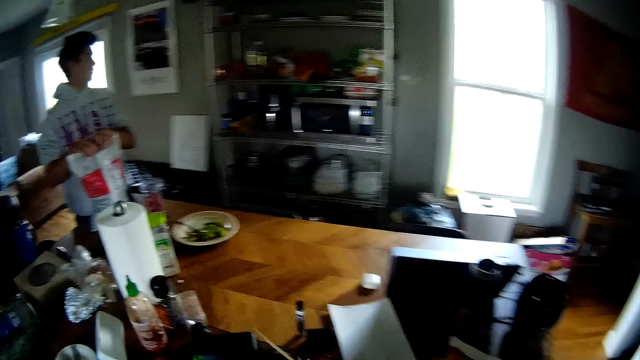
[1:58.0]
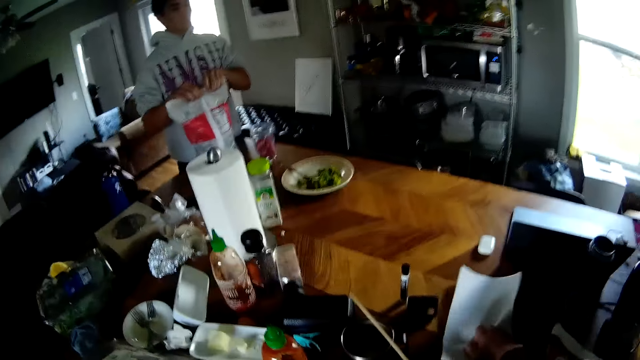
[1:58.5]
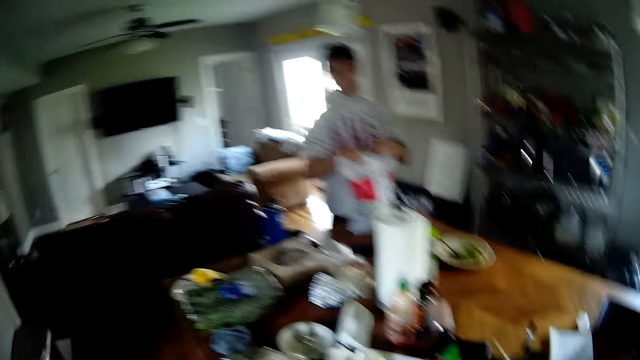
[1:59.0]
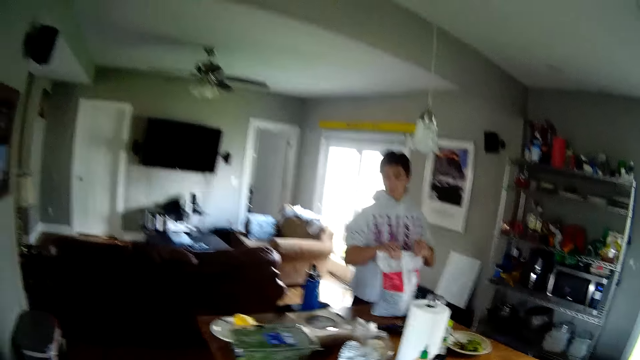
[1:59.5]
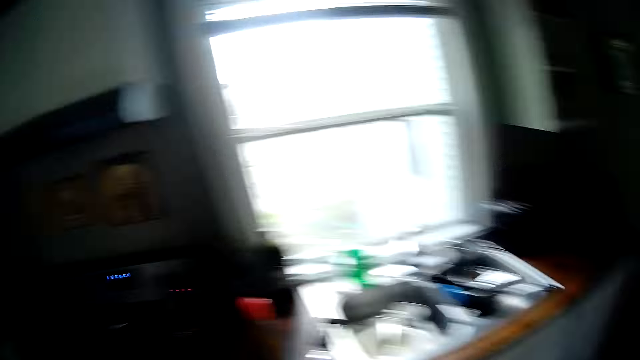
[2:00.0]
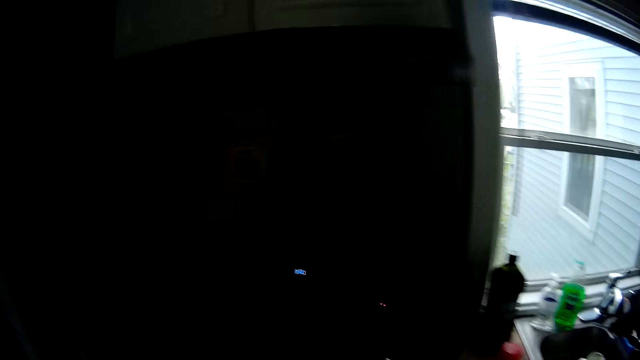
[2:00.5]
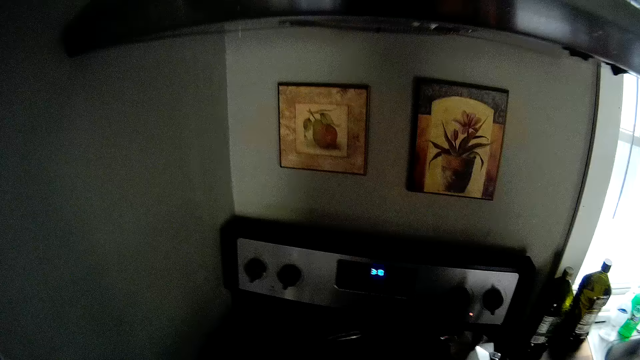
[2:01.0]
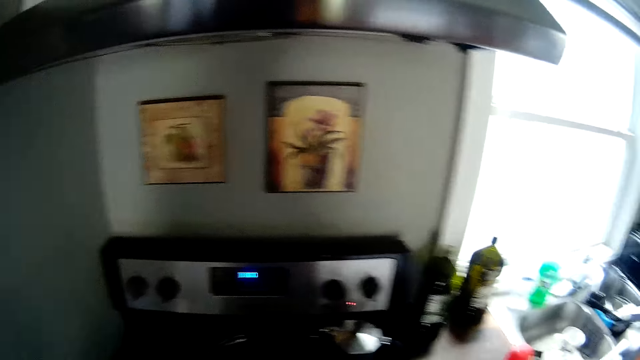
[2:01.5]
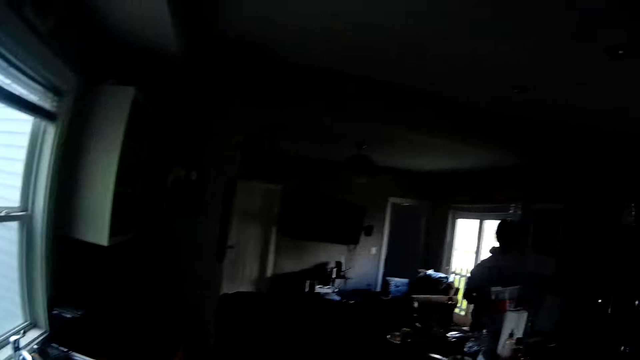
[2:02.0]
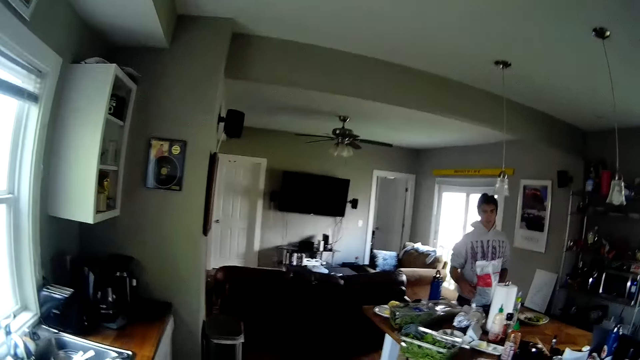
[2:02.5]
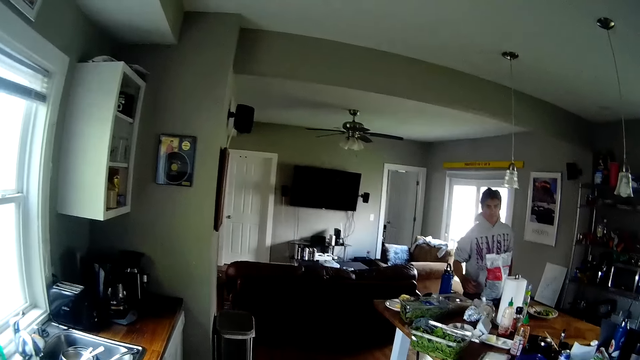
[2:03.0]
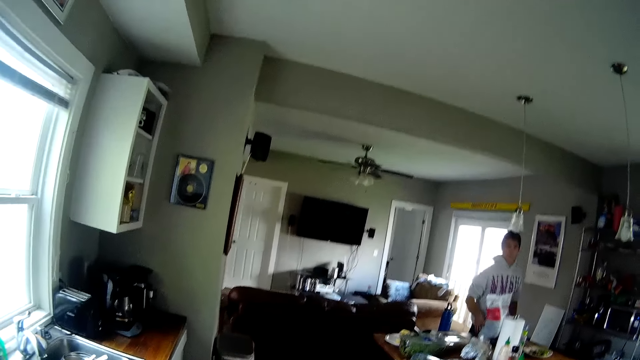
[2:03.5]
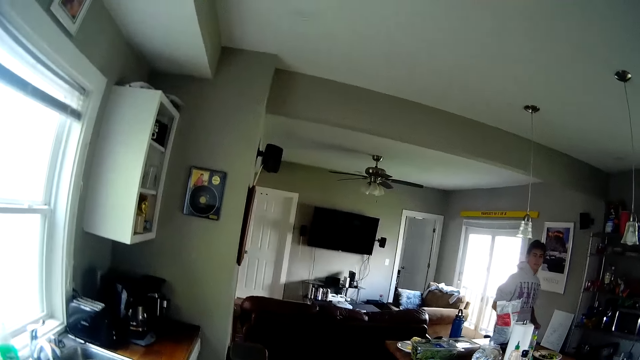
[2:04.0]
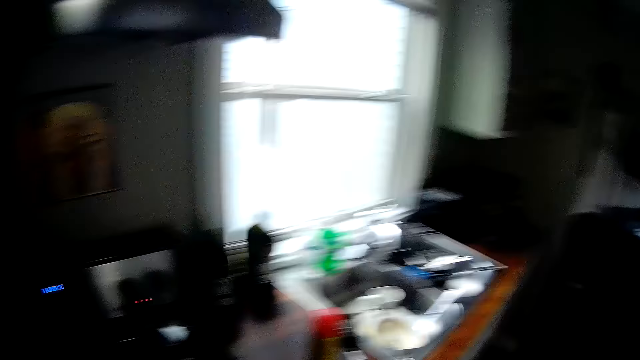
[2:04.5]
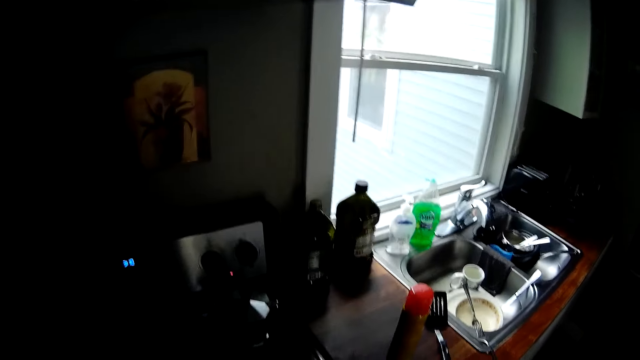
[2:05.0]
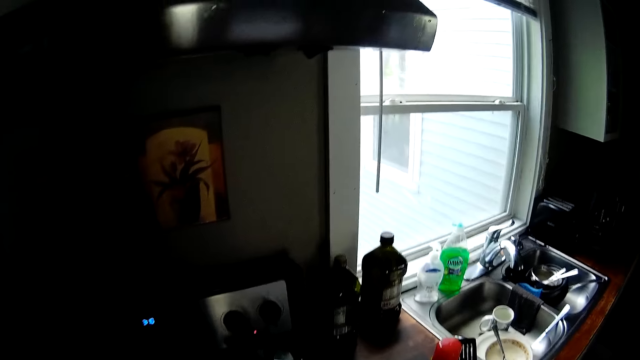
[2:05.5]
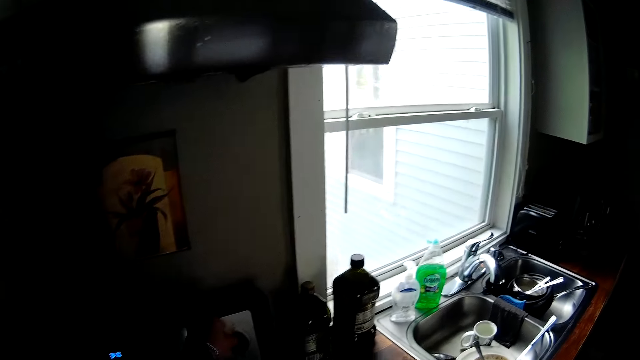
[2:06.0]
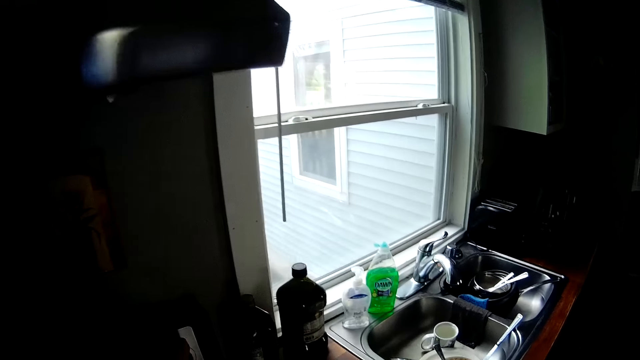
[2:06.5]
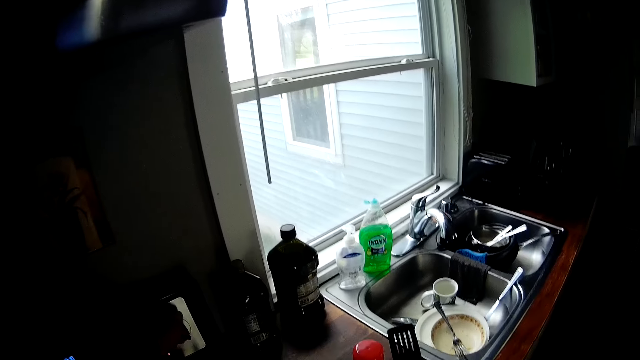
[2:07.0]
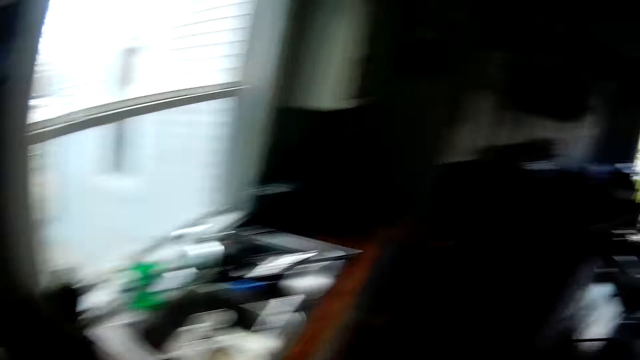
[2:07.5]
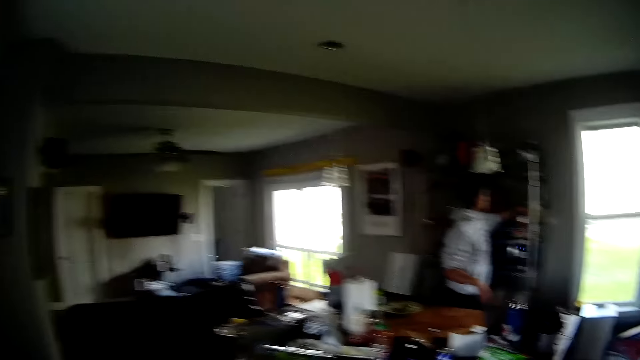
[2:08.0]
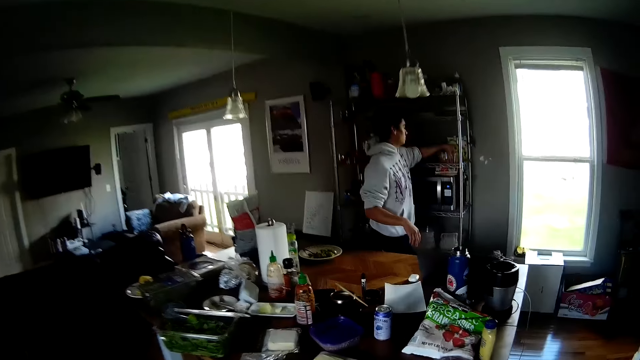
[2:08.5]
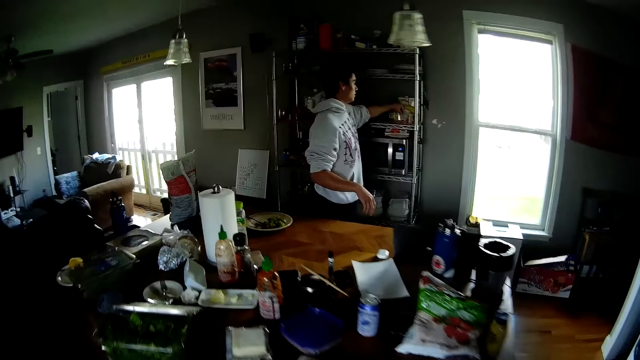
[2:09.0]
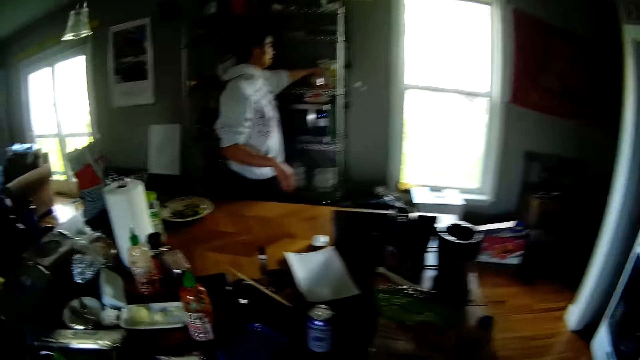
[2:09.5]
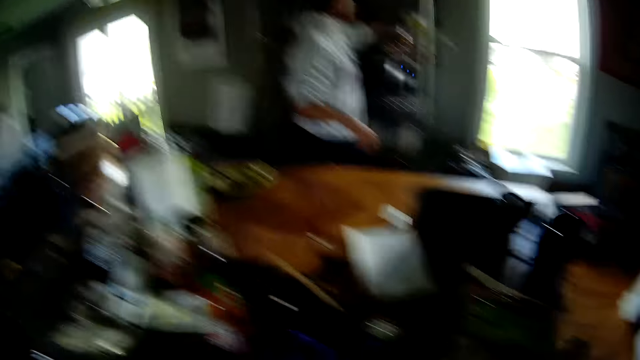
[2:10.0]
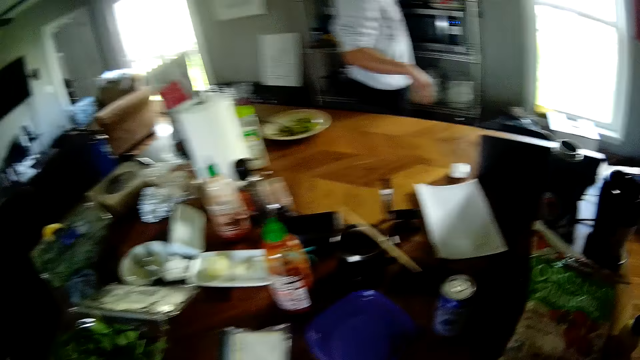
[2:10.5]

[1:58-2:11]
The camera wearer walks inside the house. The man removes his hands from the pack of strawberry on the dining table. The camera wearer turns the knob of a stove with his left hand. He converses with the man.

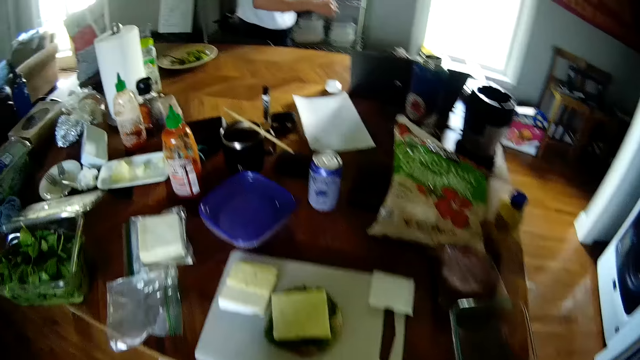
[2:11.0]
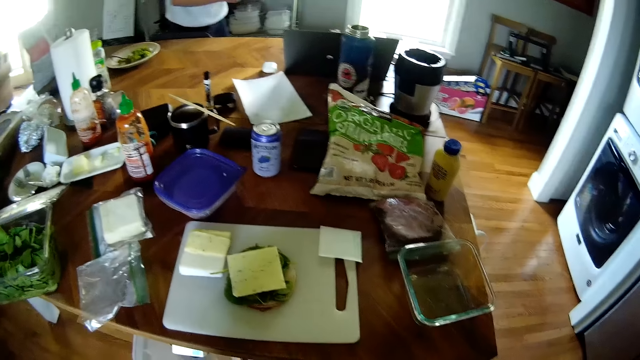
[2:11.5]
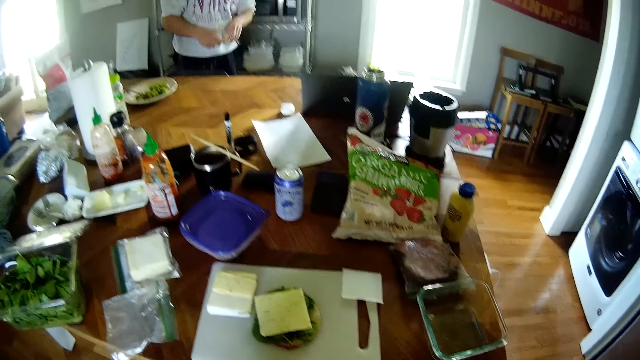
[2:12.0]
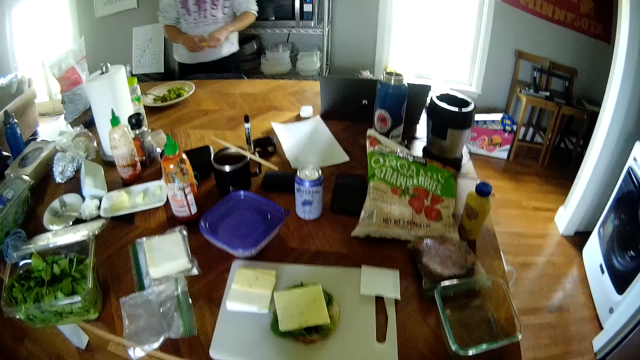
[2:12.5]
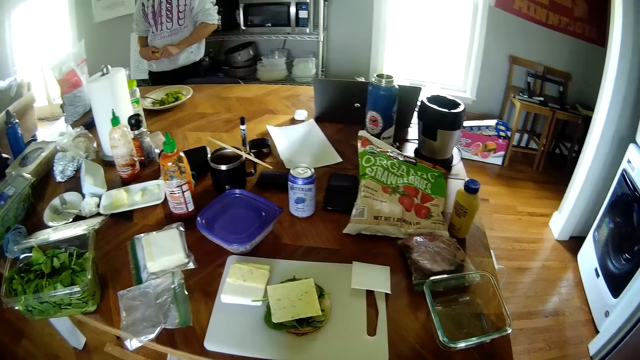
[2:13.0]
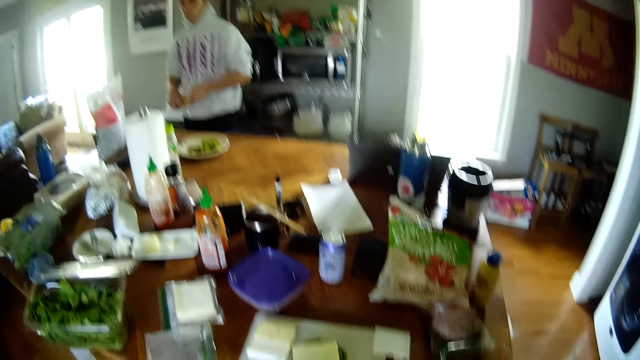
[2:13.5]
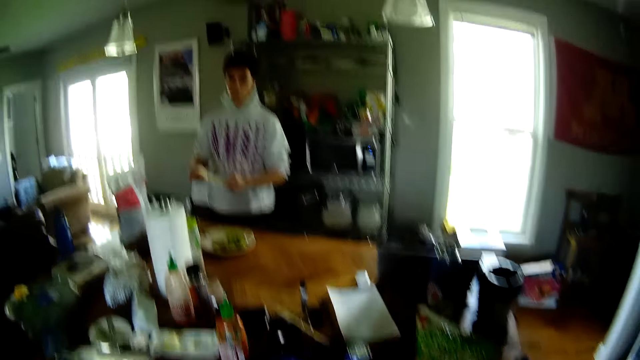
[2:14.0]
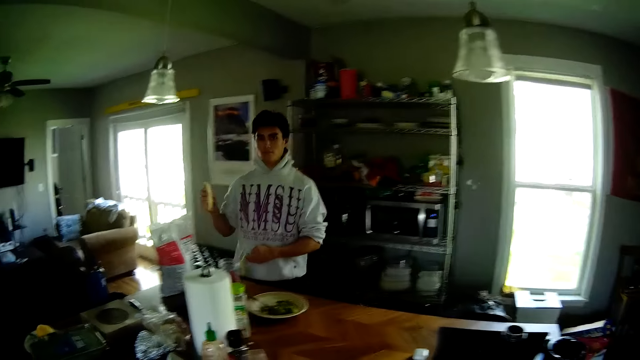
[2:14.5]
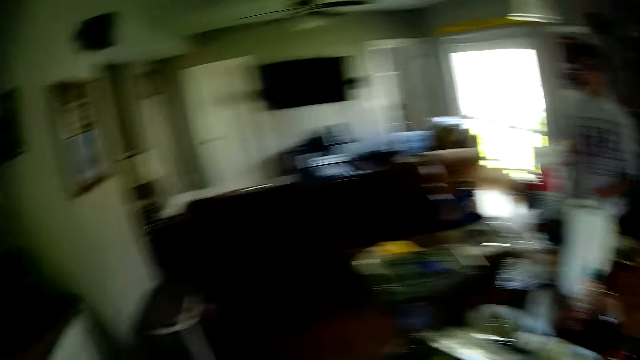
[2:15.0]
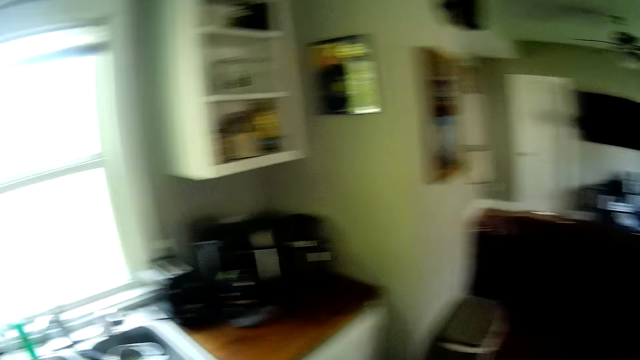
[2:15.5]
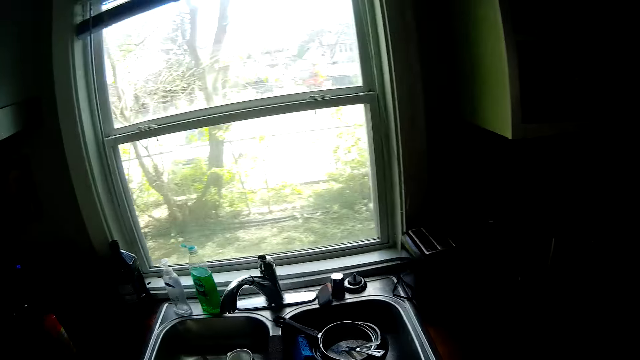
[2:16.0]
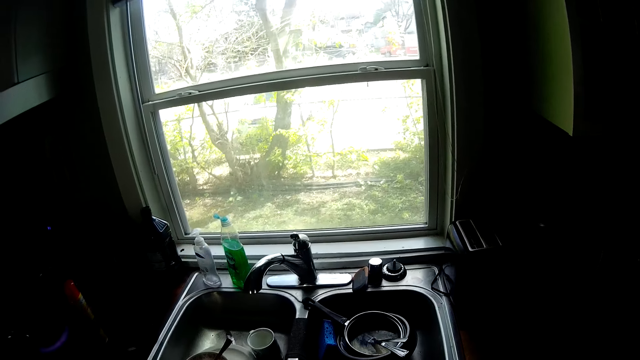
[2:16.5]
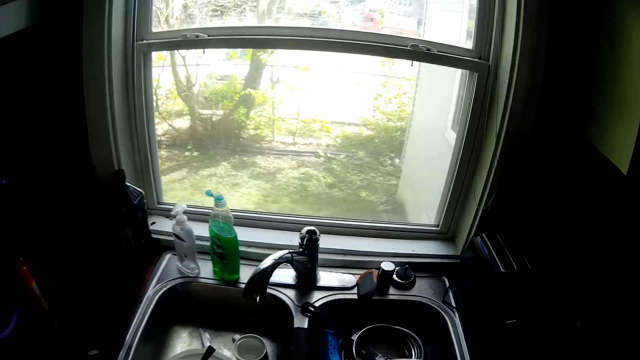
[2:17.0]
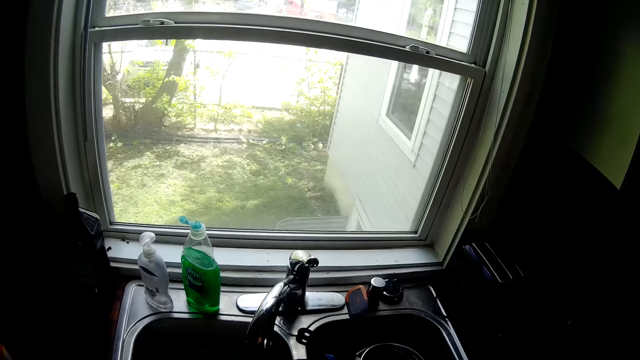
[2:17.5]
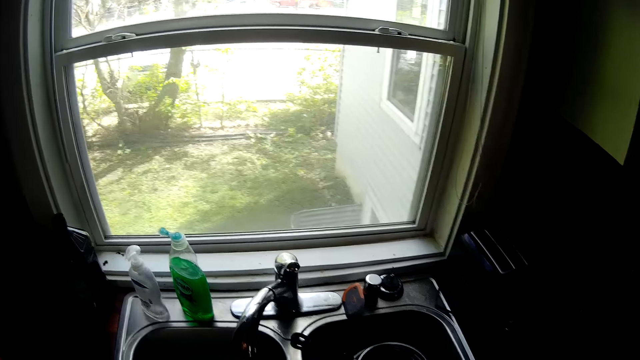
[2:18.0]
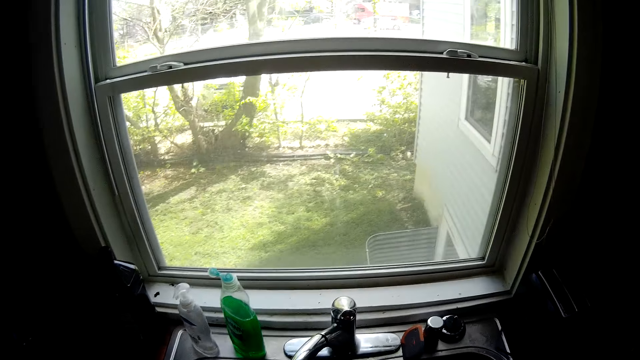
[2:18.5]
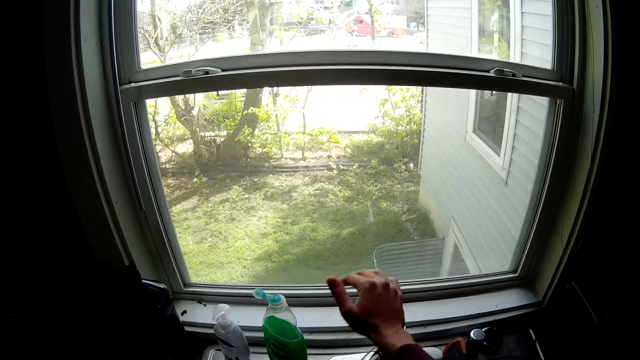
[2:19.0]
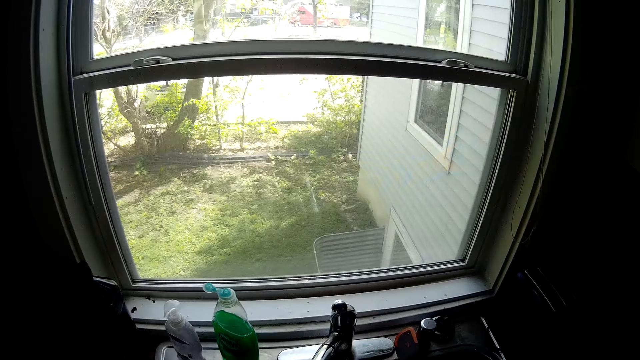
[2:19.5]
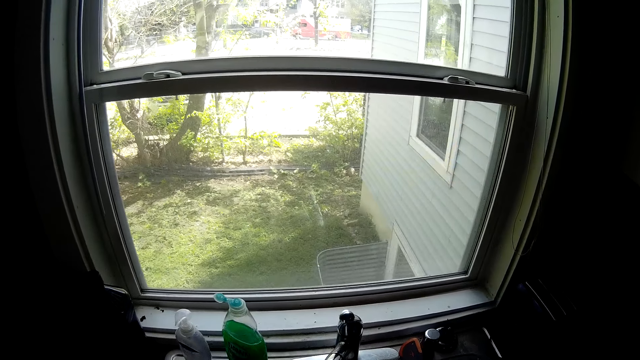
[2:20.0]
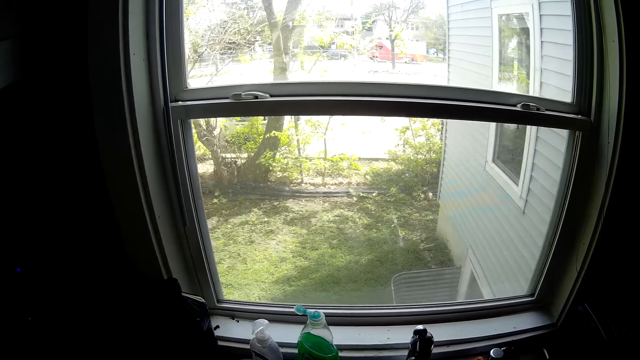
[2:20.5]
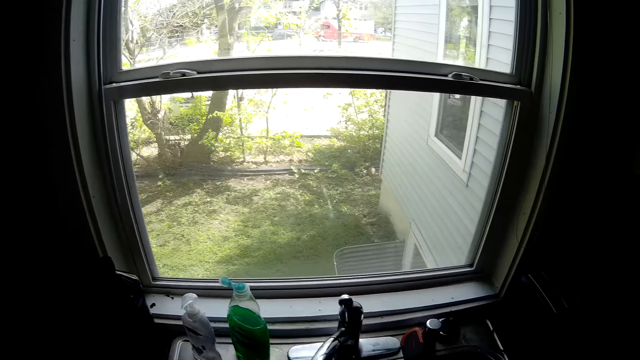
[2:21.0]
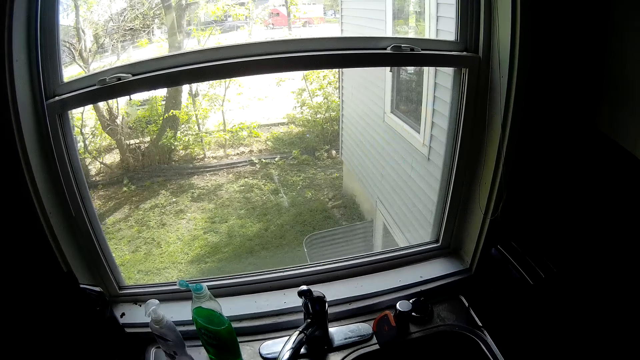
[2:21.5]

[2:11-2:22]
The man passes the banana from his left hand to his right hand. The man picks up the banana and peels the banana with both hands. The camera wearer converses with the man. He opens a tap over a kitchen sink with his right hand. He cleans his hands.
